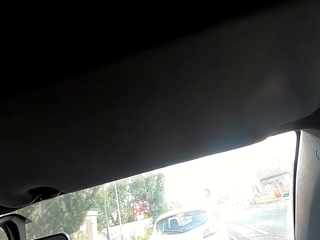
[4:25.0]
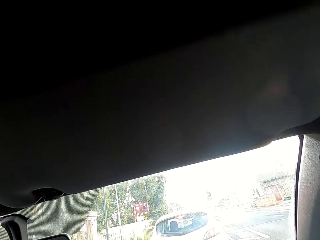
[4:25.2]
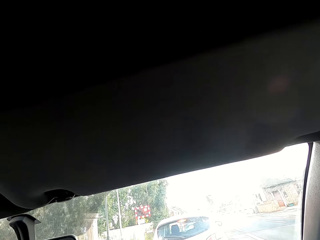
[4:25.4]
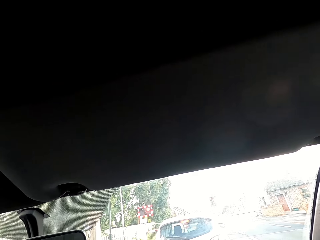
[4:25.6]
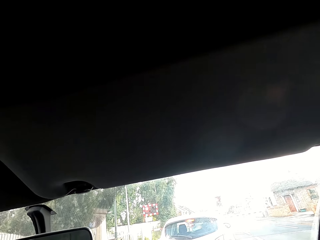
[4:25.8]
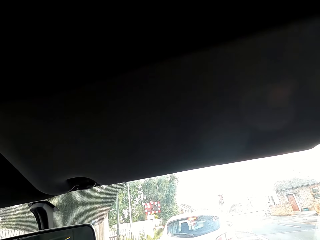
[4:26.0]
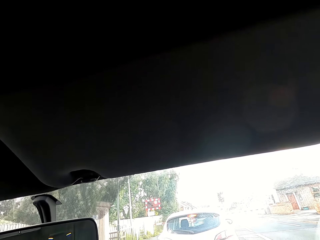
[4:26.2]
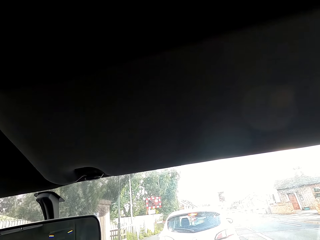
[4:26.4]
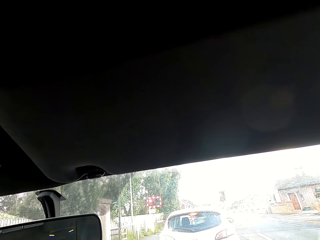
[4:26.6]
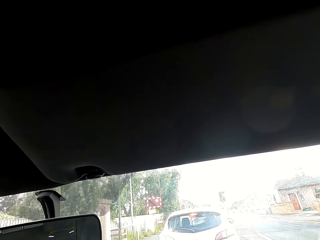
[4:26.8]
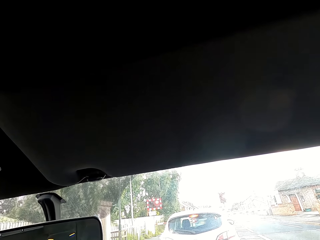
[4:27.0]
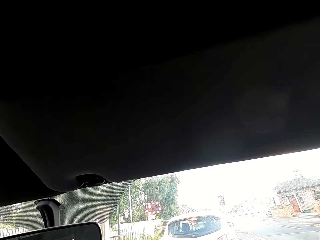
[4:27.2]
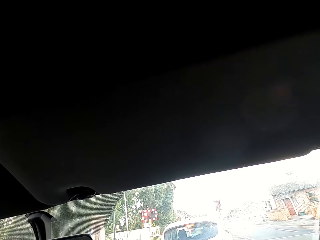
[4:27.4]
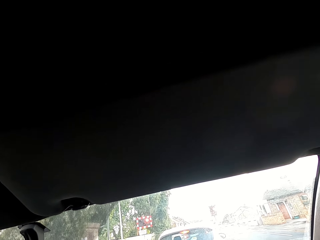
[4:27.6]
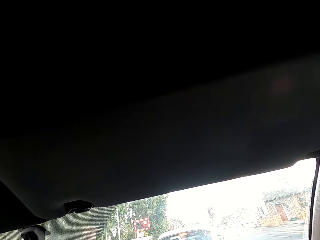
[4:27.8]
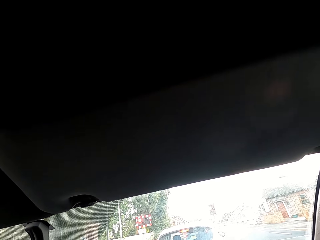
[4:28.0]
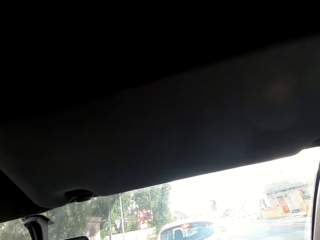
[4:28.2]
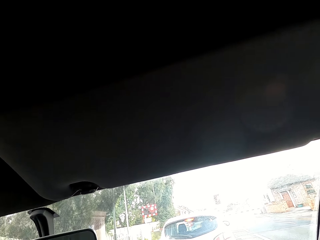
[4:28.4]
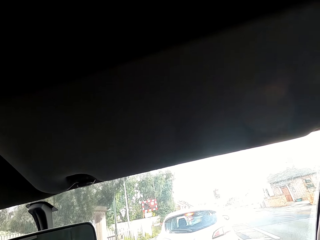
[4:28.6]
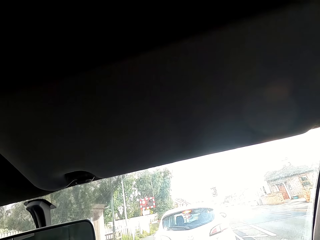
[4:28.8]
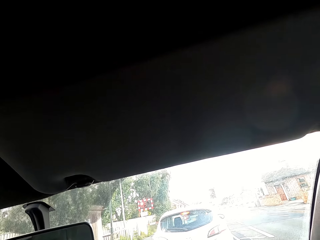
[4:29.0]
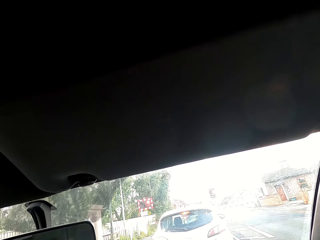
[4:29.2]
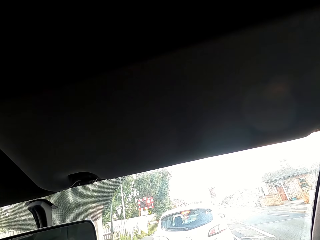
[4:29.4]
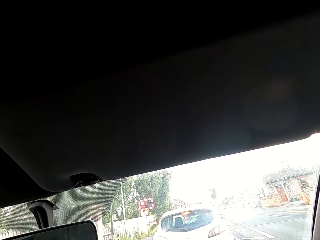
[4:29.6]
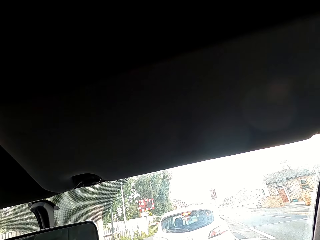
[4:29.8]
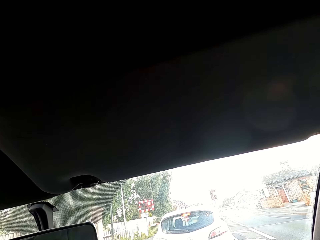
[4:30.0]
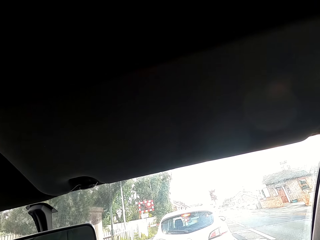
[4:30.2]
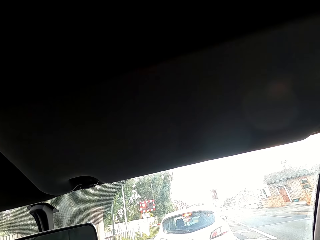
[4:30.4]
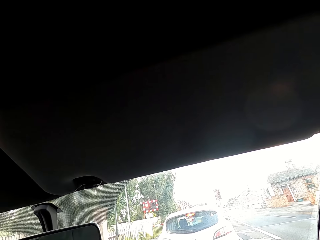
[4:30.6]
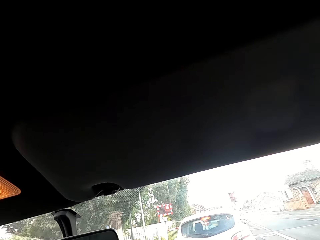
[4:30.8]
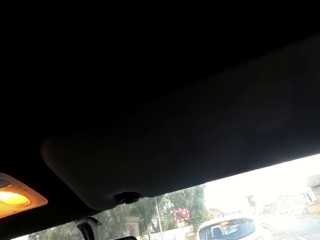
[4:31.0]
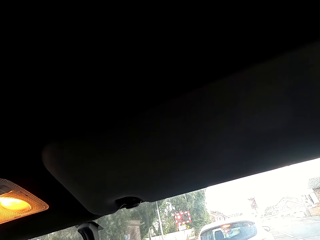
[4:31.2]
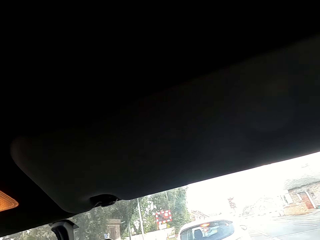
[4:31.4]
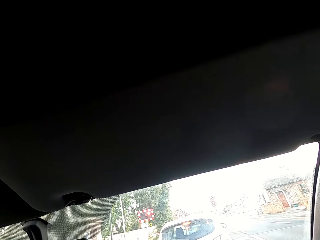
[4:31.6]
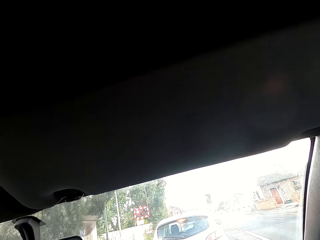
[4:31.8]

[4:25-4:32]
The camera wearer stops driving.

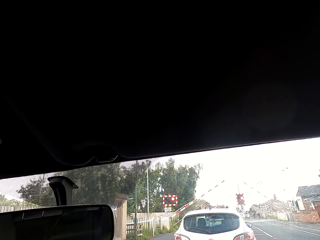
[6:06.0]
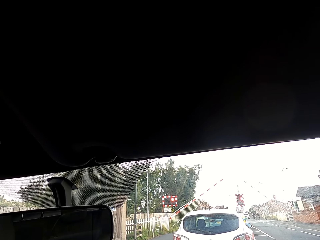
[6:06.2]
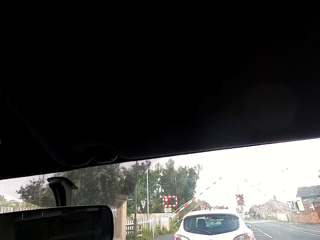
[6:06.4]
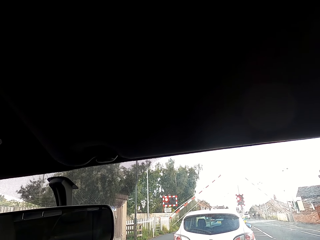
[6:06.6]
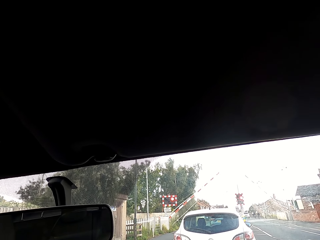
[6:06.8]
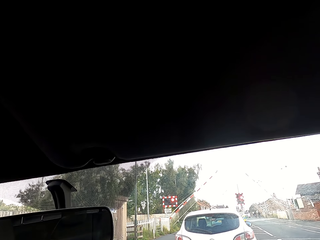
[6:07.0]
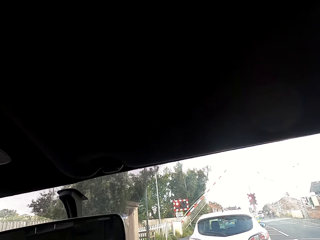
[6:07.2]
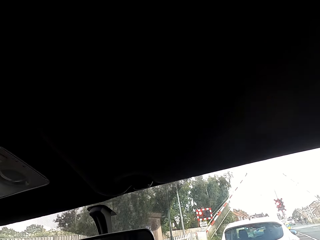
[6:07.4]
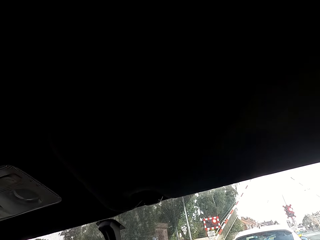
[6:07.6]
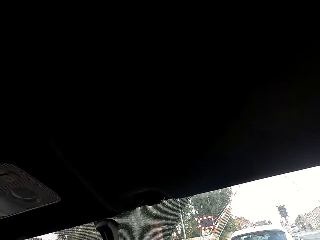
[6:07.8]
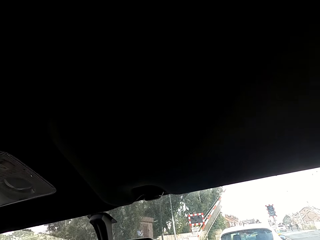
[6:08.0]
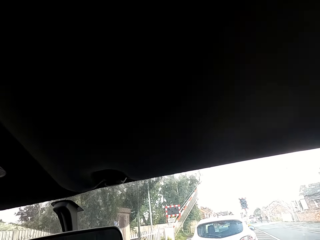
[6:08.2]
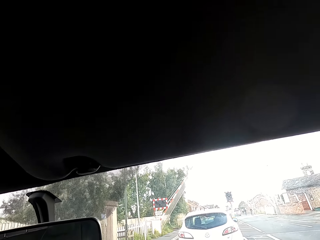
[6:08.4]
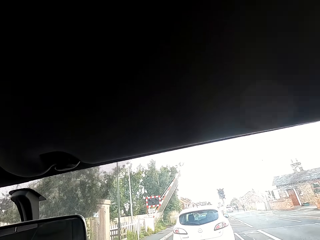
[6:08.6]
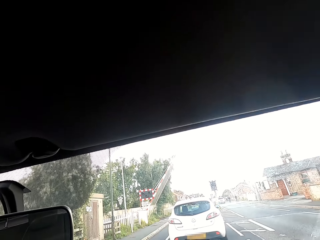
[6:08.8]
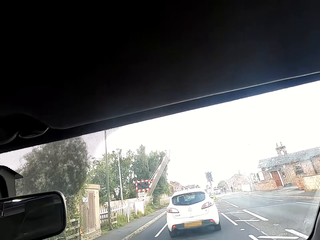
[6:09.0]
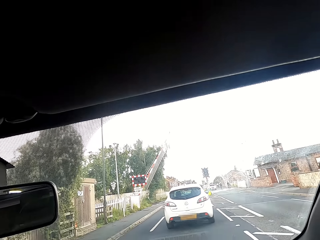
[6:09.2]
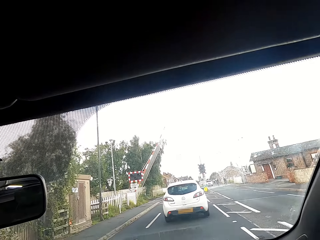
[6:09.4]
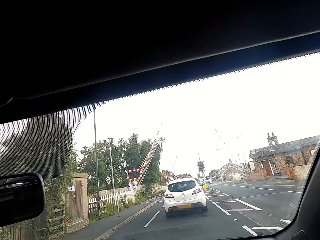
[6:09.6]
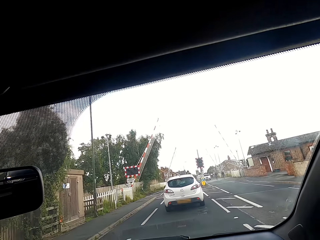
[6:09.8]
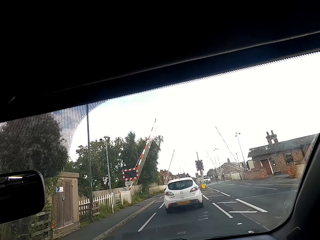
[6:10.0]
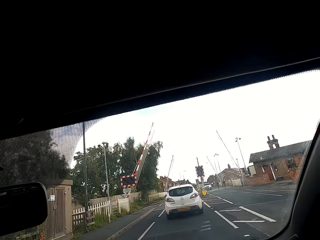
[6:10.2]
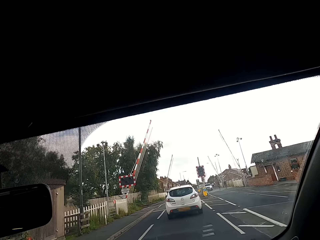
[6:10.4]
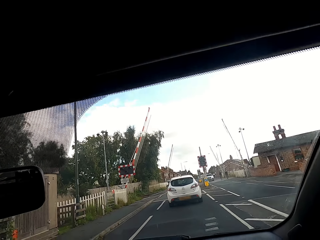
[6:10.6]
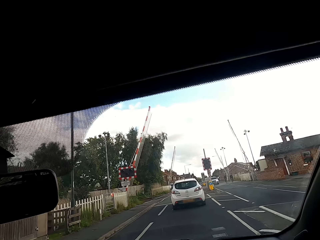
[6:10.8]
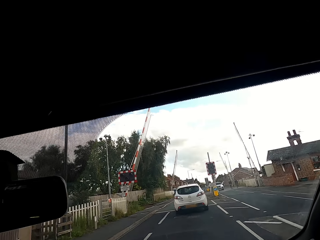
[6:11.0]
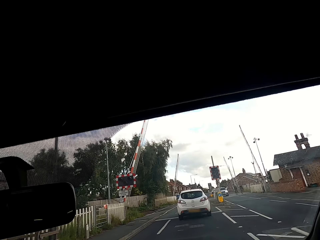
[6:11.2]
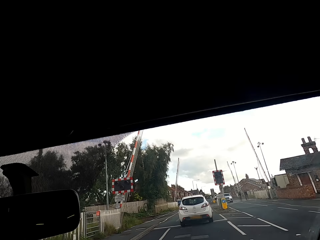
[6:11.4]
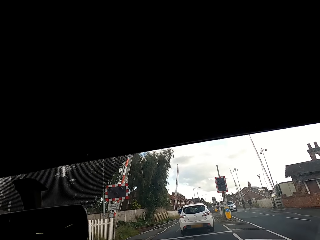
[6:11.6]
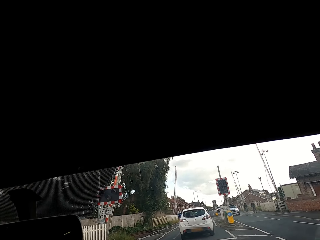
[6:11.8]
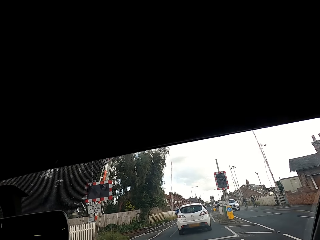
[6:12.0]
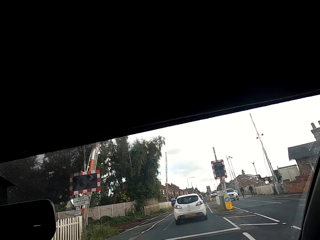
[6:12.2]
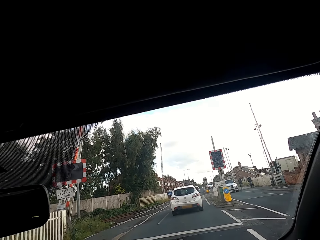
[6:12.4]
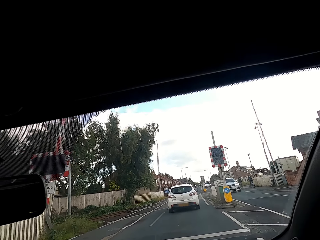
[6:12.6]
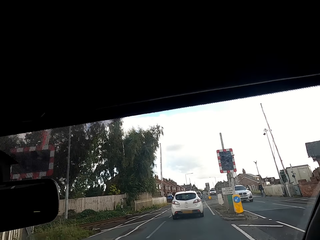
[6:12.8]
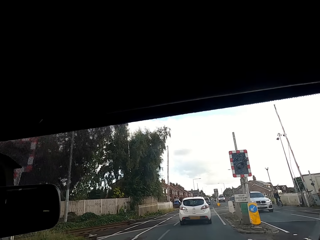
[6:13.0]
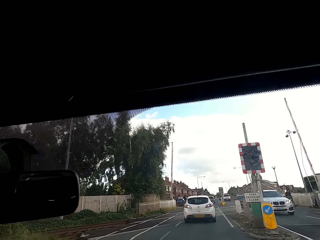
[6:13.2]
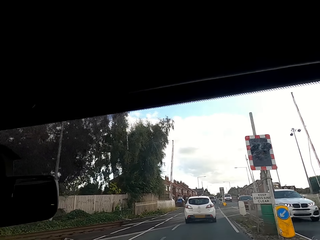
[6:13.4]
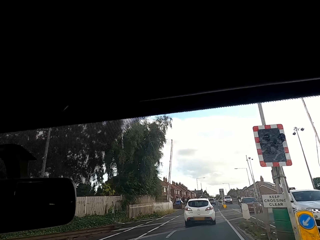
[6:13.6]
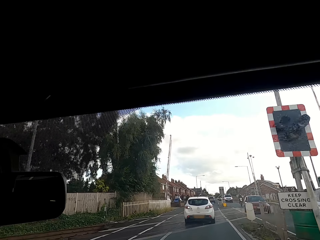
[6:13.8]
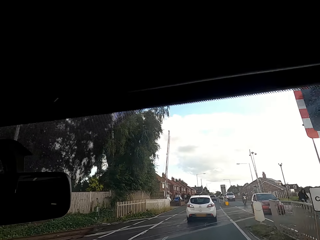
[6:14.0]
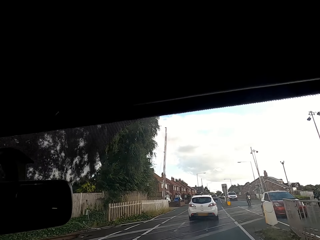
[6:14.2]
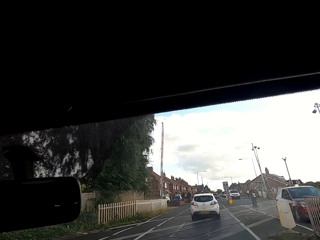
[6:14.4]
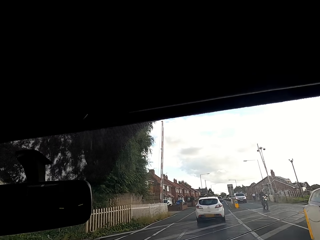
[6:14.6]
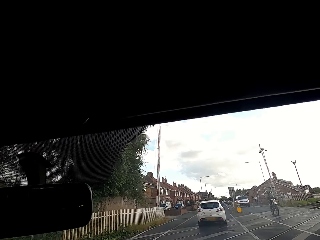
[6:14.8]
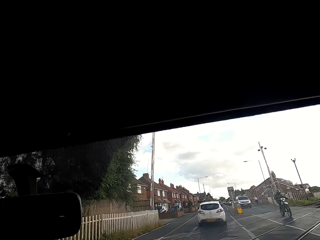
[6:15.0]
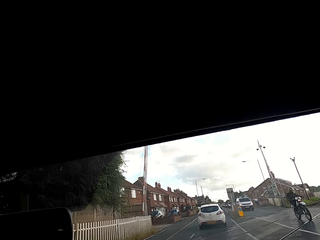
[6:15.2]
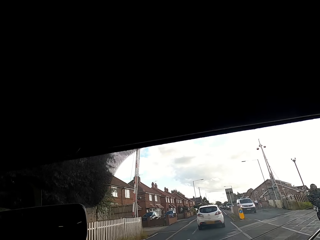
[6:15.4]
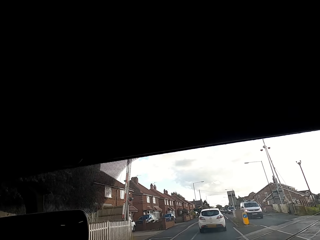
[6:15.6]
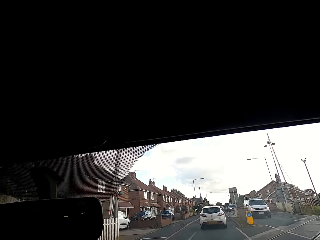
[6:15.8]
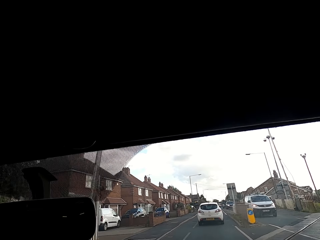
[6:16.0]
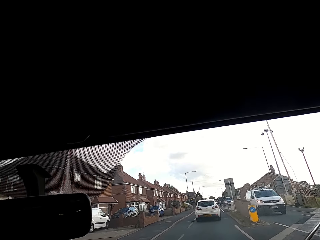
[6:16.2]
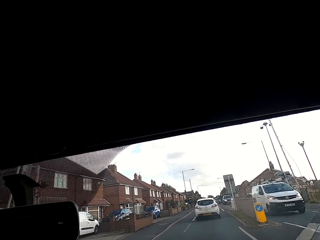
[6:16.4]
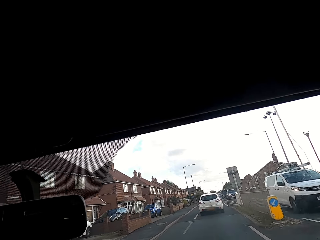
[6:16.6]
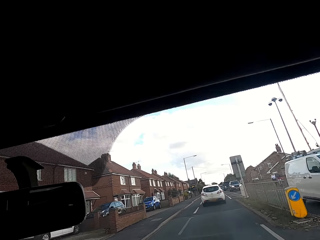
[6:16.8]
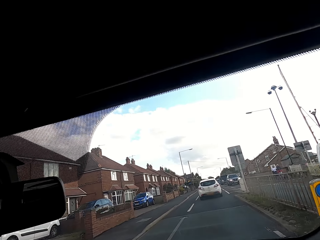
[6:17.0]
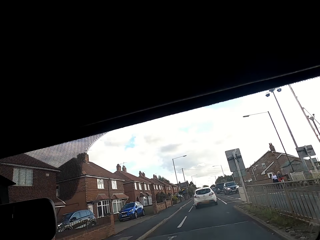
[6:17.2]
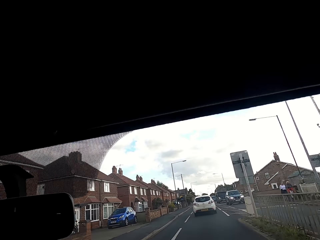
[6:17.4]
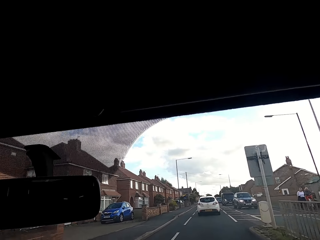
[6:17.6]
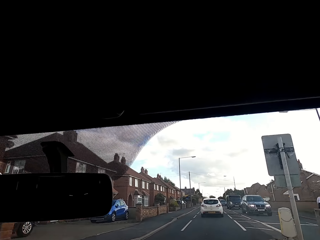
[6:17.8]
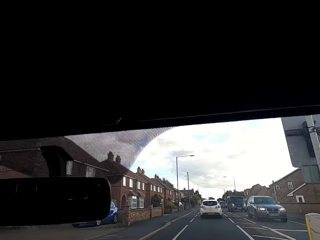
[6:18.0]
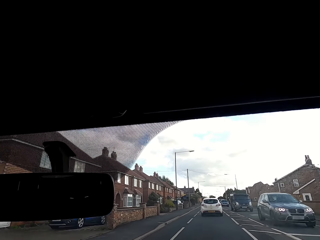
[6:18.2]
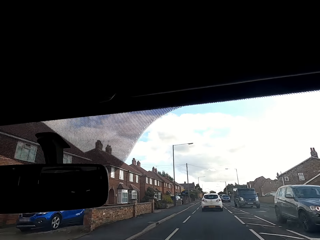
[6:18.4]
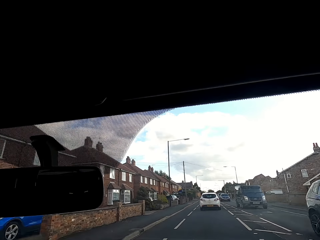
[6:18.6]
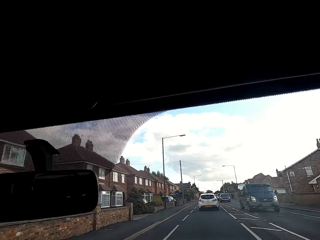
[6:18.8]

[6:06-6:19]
The camera wearer drives the car. They drive the car along the road past vehicles.
